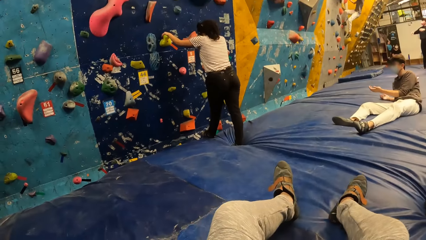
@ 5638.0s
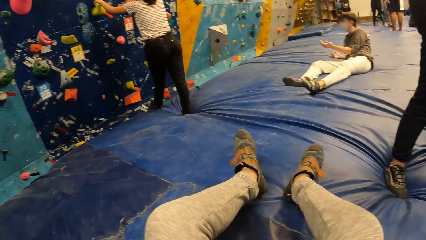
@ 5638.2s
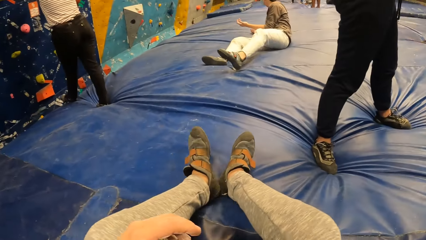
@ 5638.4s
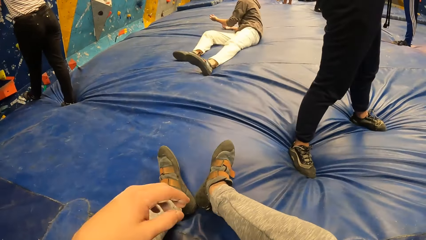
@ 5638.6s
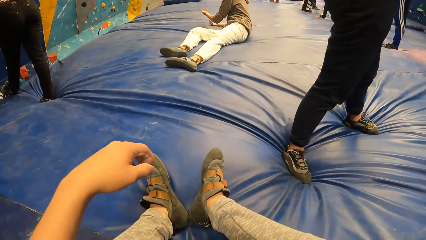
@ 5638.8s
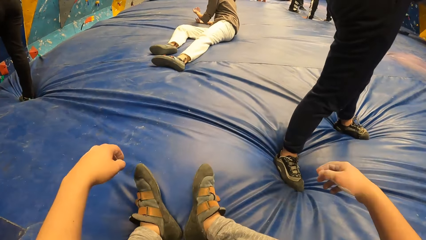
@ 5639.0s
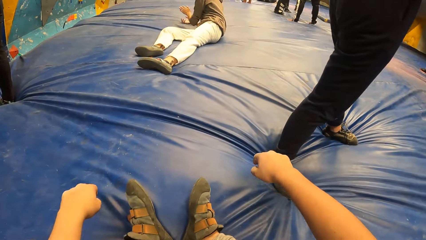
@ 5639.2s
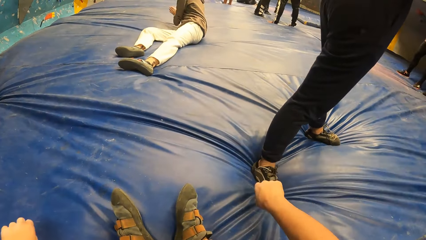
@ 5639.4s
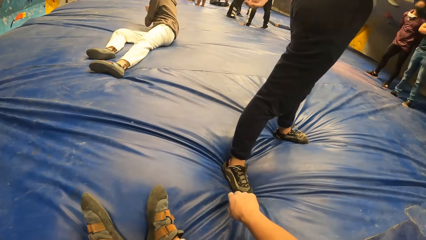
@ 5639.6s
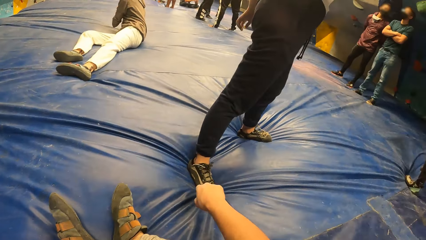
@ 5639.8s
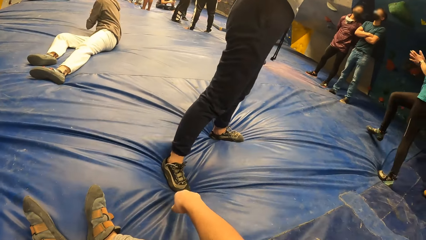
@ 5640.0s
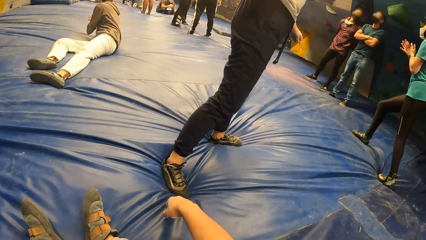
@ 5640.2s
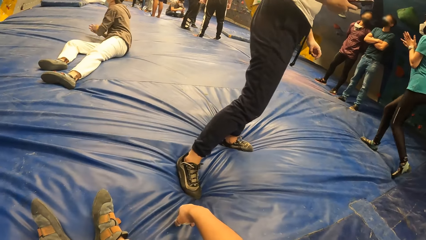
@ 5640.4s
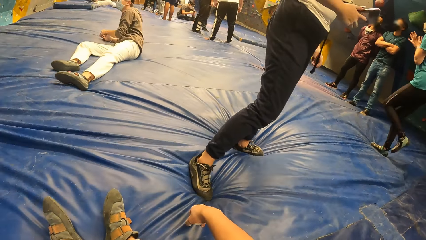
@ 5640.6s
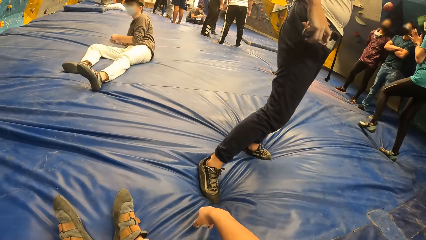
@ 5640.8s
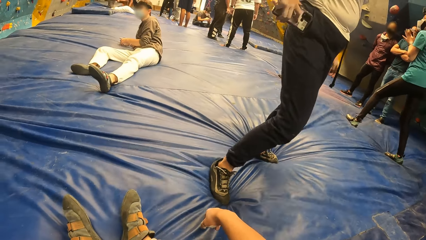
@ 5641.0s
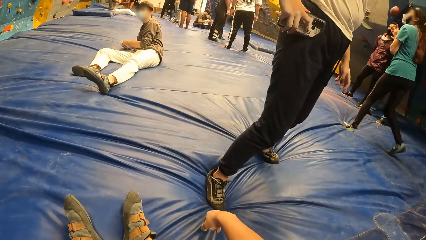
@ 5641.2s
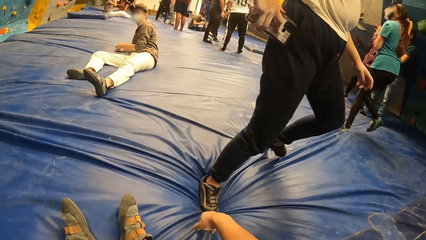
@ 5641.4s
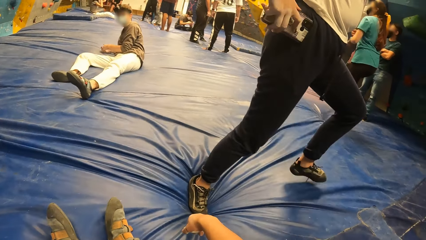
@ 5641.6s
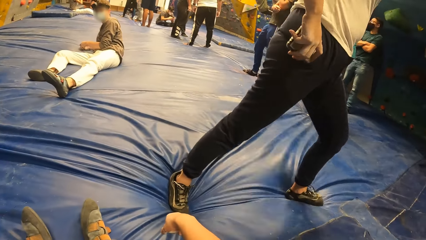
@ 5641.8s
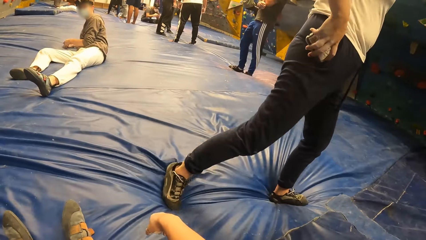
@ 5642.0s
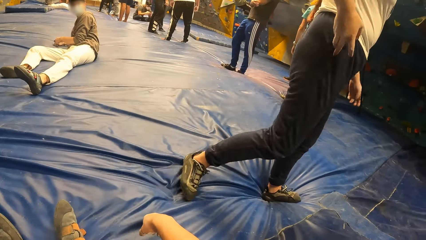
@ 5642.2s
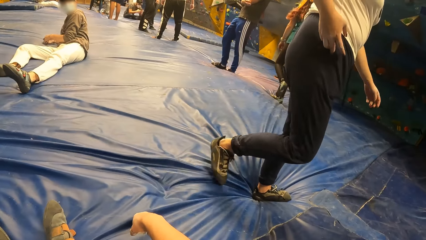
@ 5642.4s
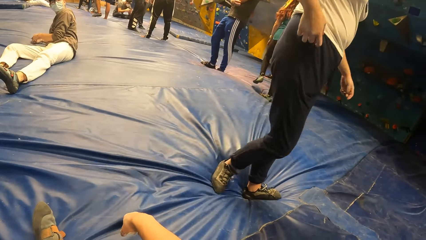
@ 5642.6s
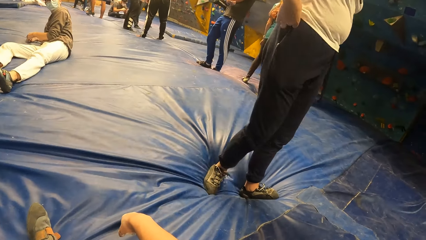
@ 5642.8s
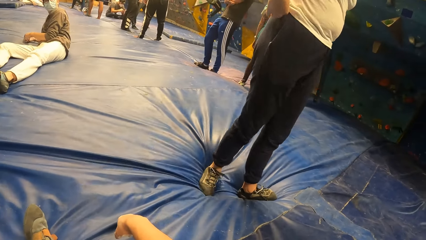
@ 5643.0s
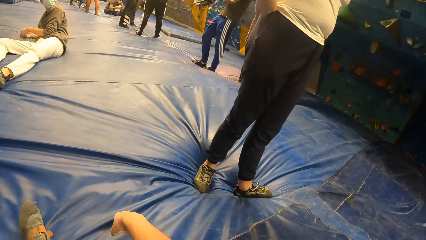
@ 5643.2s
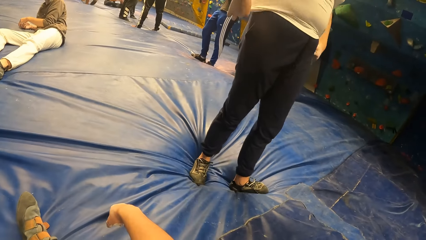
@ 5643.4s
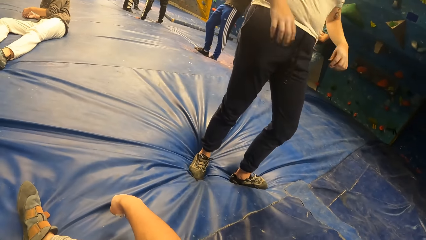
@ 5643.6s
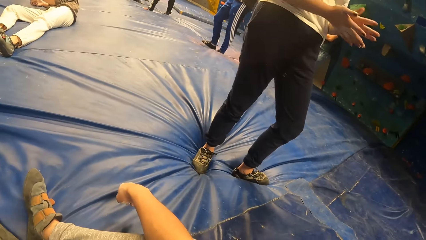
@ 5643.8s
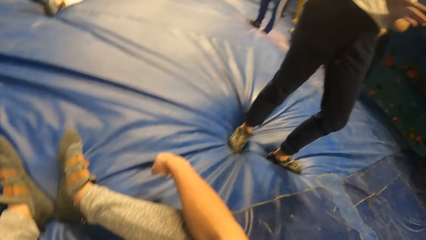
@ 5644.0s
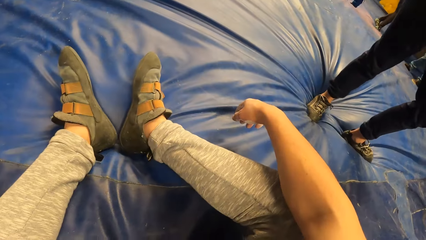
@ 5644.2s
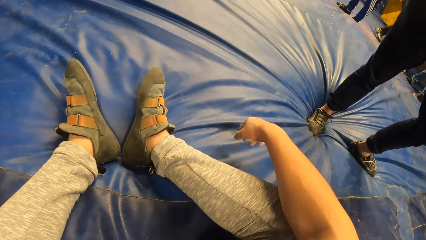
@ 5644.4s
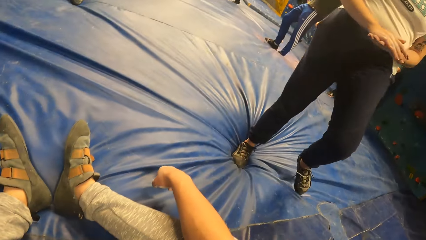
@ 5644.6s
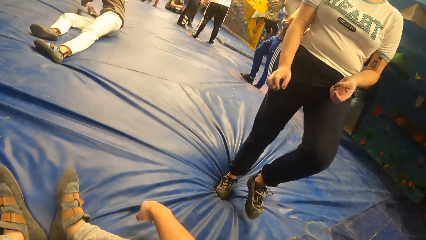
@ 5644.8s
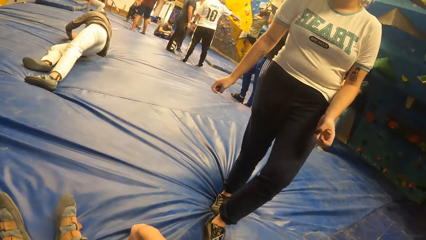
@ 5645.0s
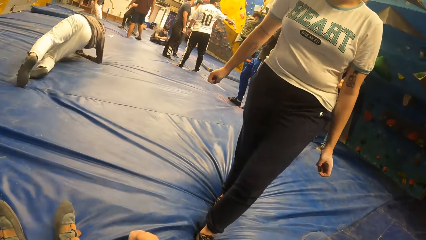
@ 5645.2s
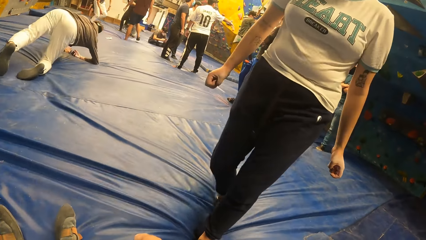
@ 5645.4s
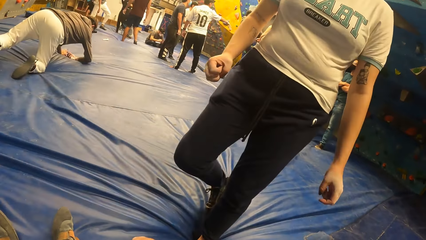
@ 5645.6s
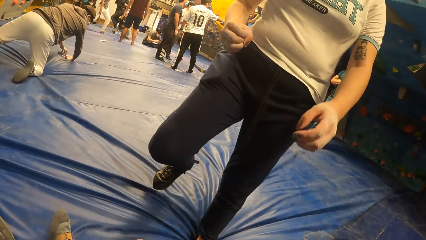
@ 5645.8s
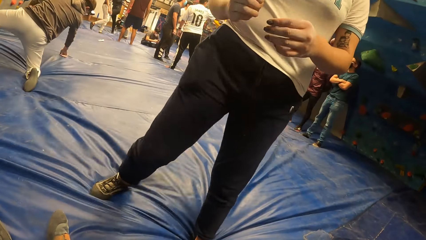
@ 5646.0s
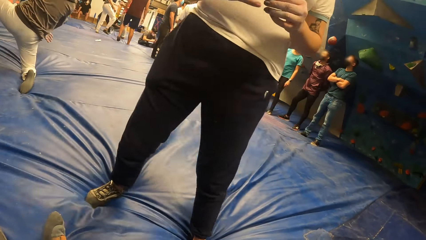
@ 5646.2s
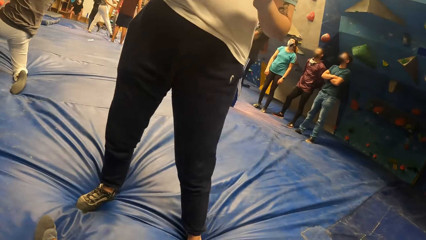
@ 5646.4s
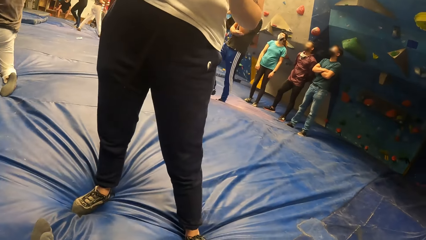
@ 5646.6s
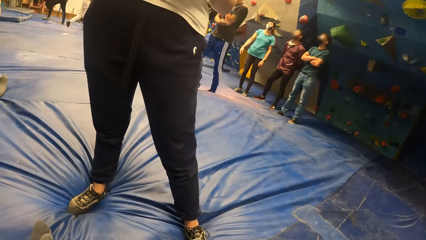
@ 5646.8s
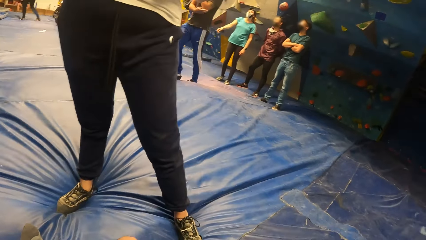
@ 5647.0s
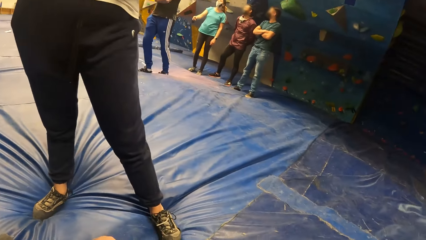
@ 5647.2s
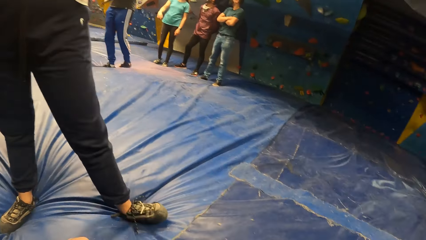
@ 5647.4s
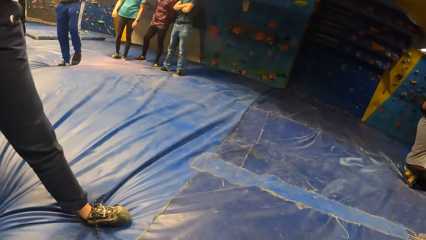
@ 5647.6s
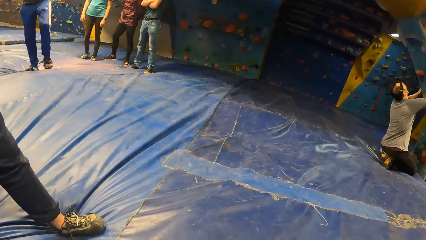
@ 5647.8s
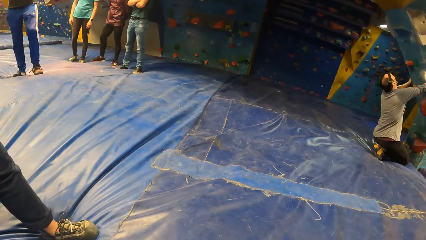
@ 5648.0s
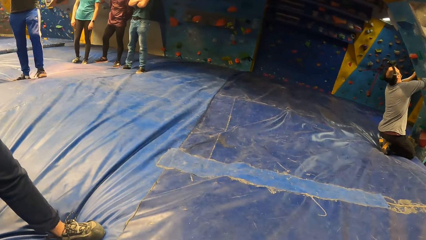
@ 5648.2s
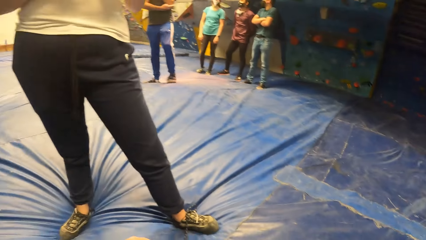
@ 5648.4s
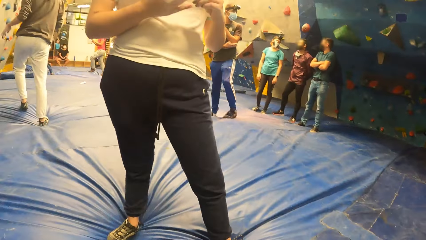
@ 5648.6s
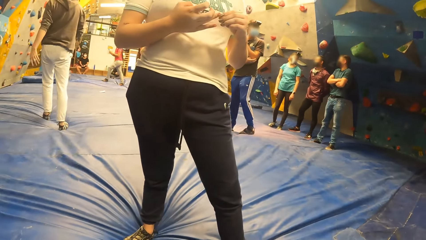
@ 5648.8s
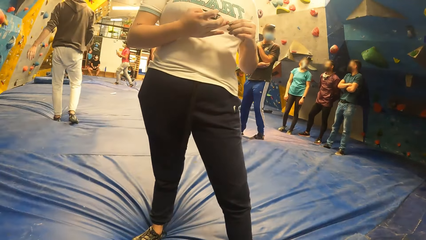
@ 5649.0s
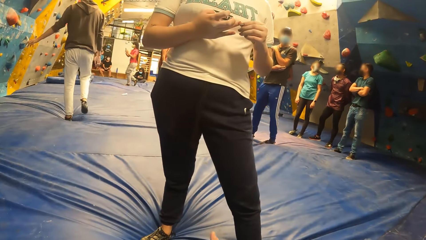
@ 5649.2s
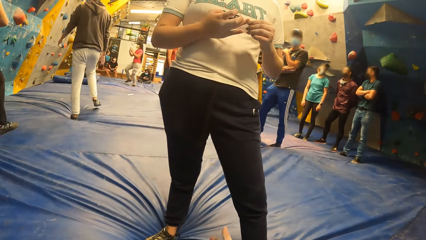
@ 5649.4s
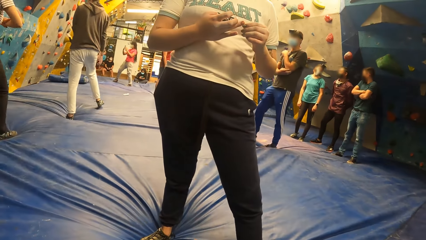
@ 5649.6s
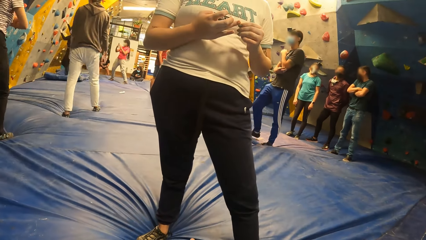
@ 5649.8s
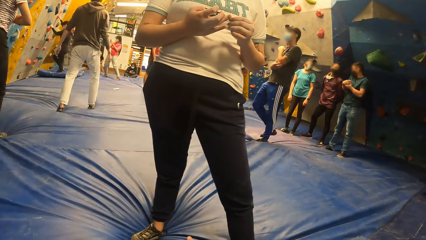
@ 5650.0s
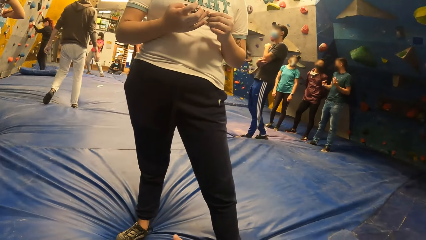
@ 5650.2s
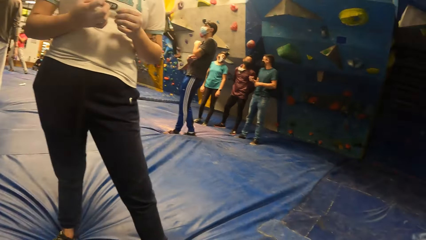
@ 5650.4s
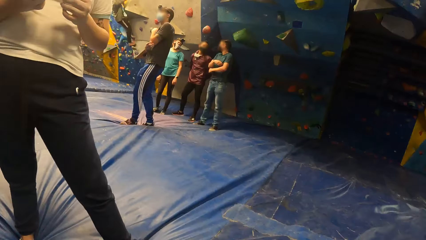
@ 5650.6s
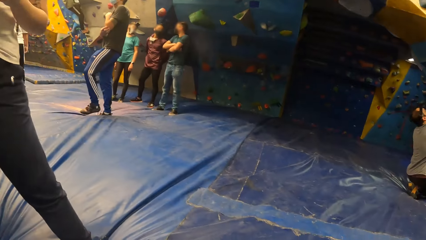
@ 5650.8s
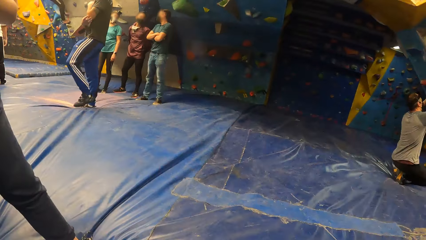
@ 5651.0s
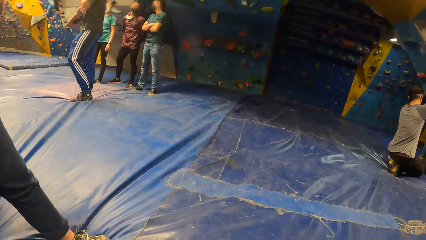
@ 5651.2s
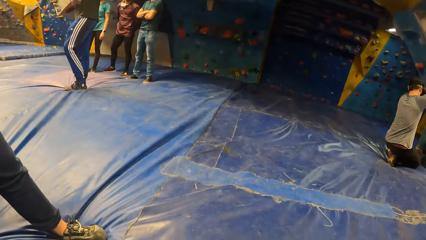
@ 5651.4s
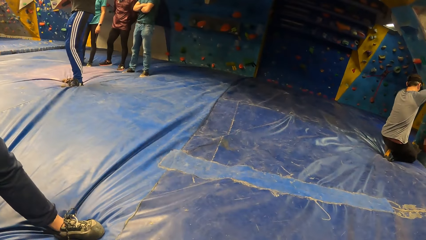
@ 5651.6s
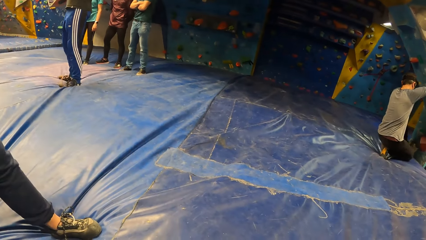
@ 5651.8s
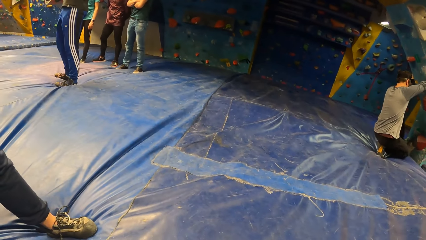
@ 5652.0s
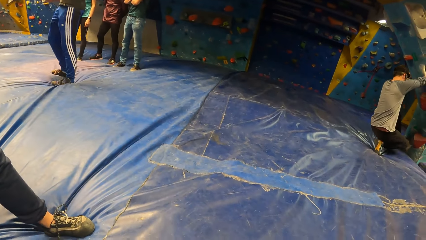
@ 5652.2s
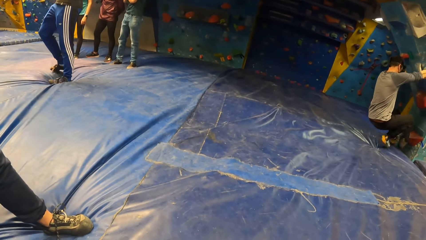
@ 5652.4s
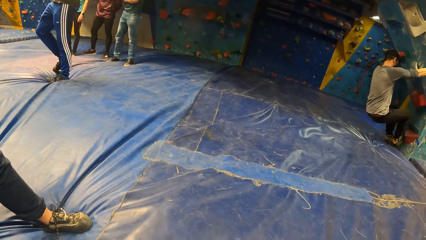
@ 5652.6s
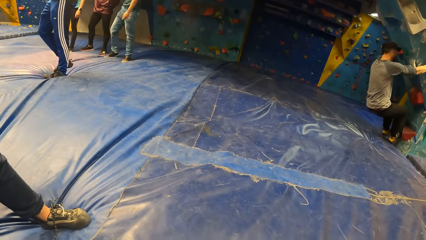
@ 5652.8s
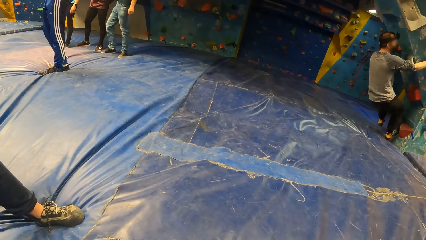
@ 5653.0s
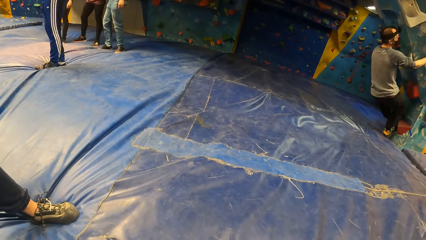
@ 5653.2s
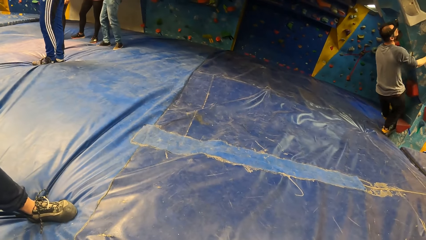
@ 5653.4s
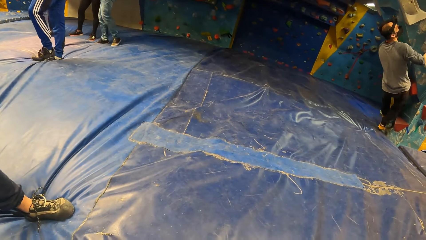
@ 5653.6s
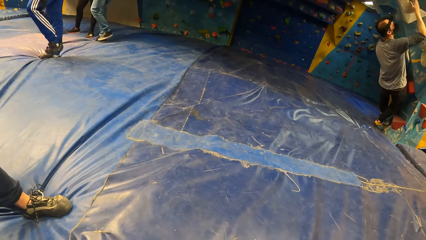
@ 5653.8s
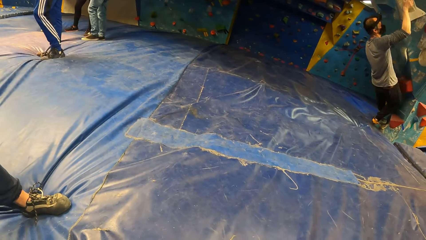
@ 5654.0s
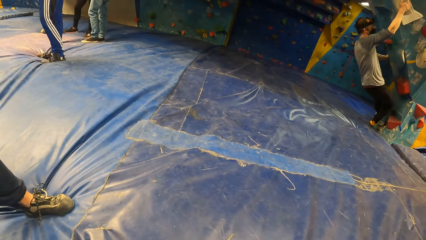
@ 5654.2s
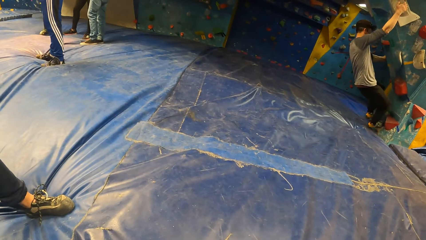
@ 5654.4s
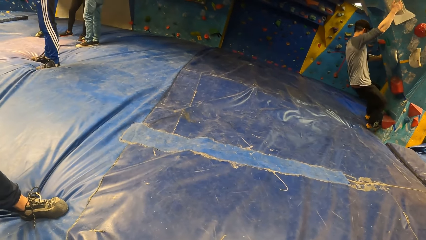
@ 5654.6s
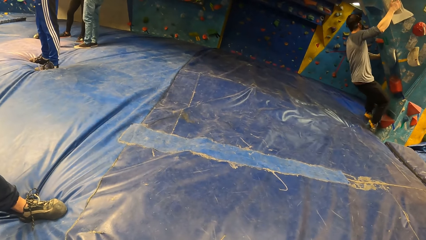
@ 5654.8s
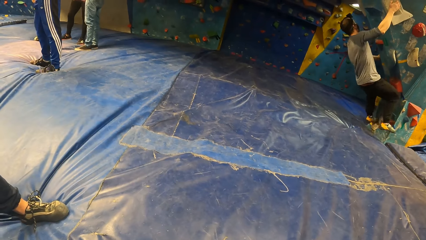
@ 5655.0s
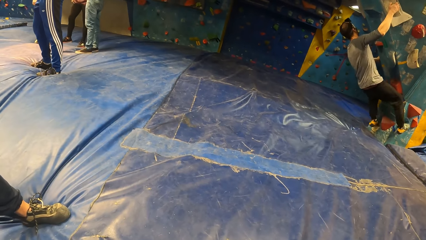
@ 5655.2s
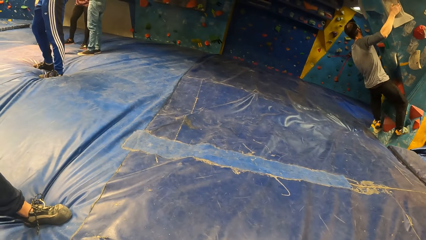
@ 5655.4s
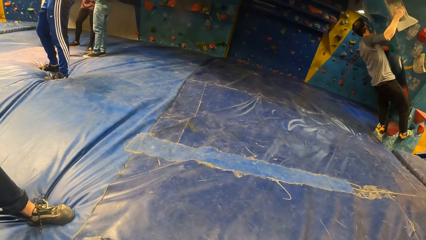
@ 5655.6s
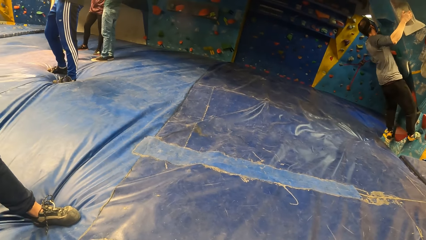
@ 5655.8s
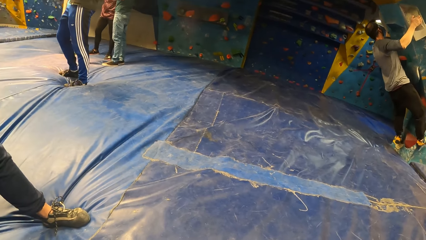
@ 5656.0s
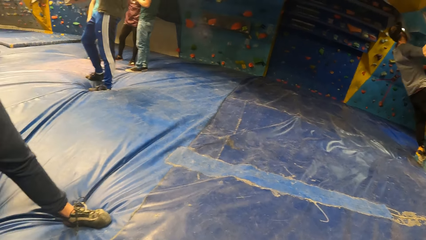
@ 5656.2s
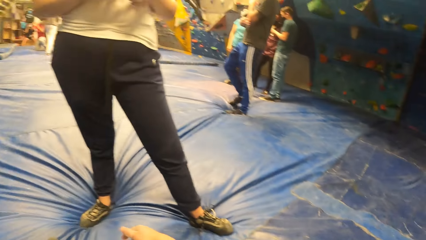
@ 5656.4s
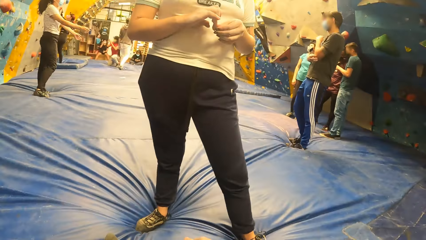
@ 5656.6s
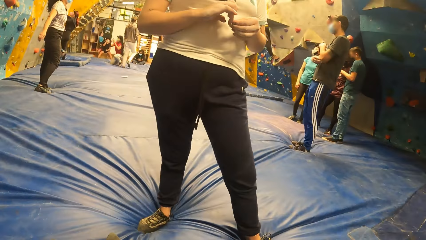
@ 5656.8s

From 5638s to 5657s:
The camera wearer moves their hands. A person puts the phone in the pocket. The camera wearer looks around. The person adjusts the t-shirt. The person interacts with the camera wearer. The camera wearer looks around.
